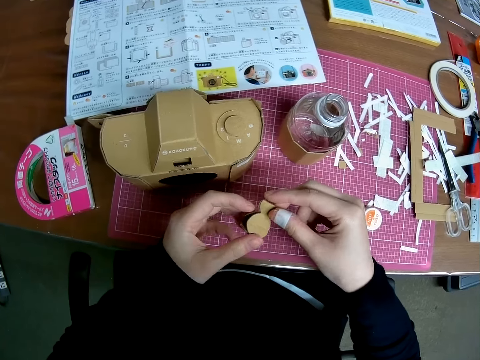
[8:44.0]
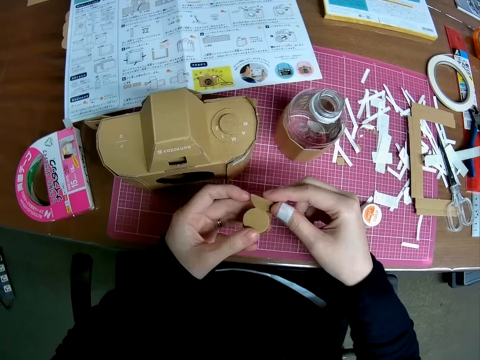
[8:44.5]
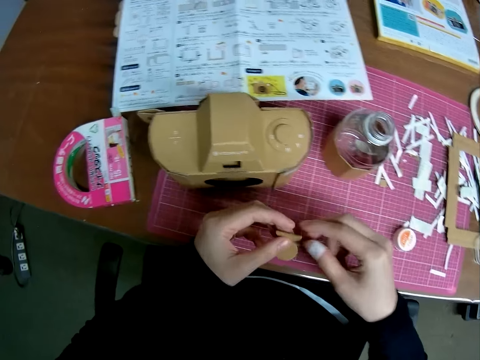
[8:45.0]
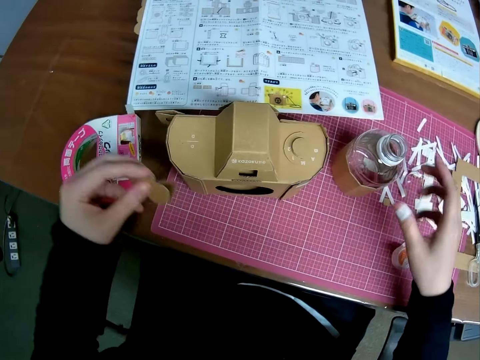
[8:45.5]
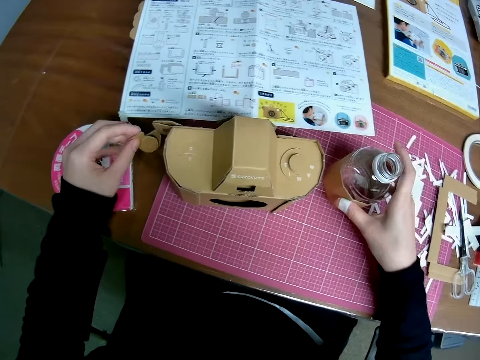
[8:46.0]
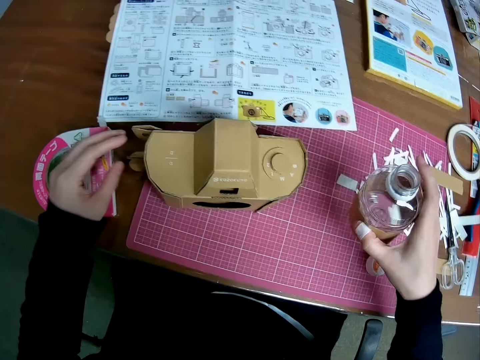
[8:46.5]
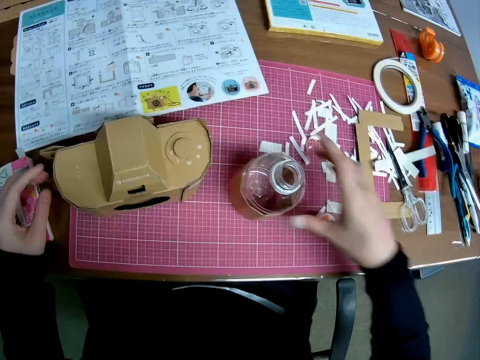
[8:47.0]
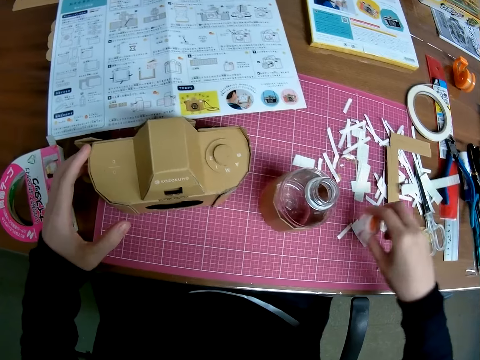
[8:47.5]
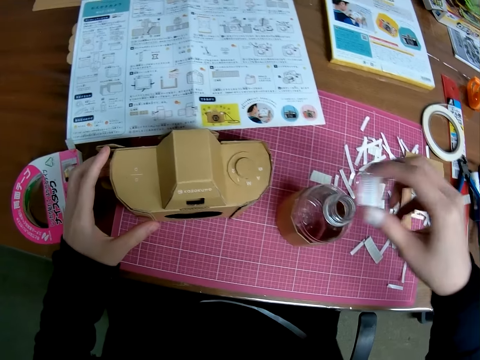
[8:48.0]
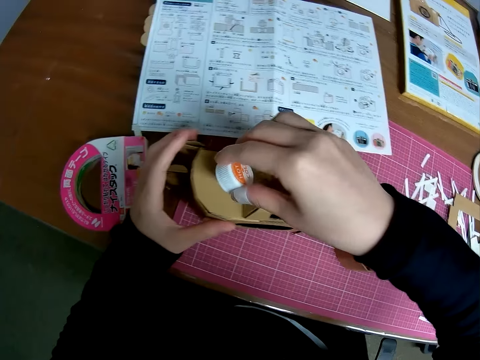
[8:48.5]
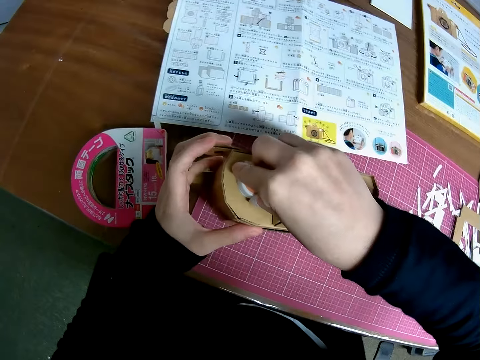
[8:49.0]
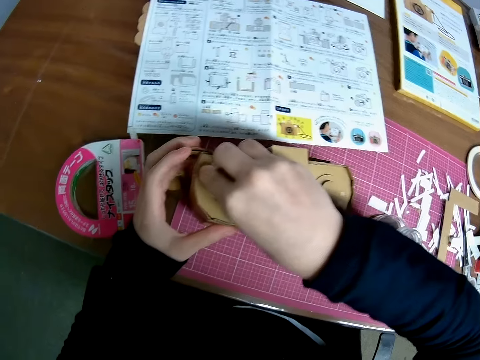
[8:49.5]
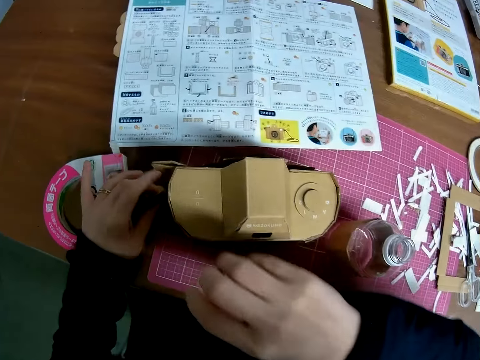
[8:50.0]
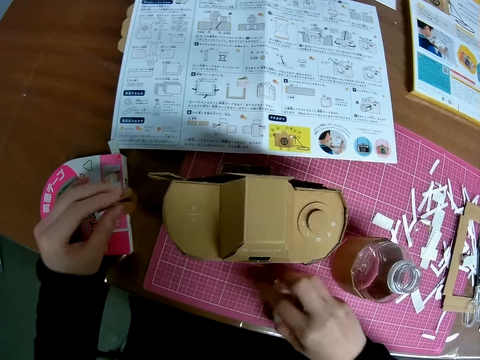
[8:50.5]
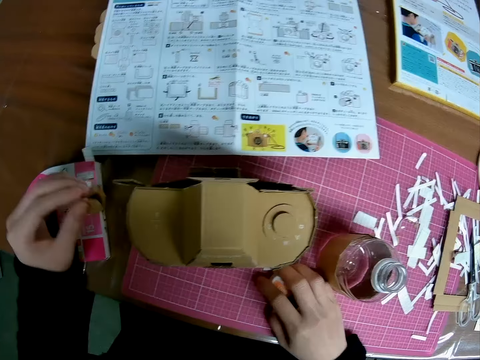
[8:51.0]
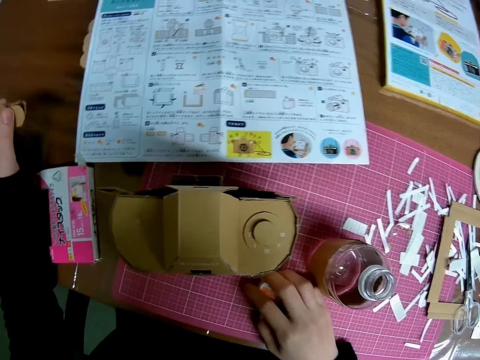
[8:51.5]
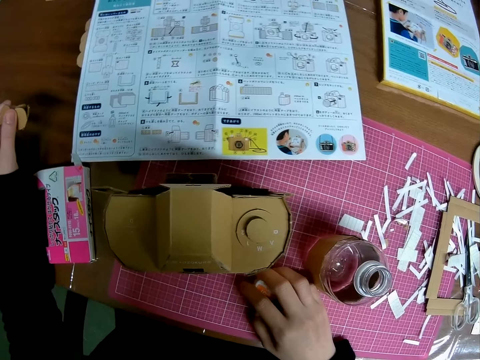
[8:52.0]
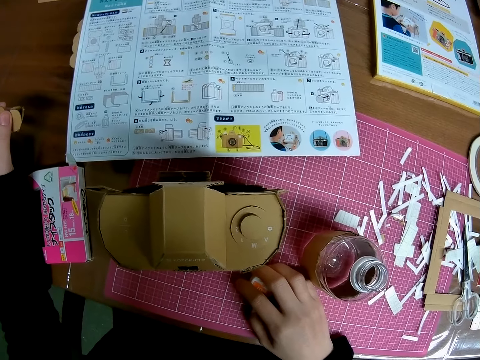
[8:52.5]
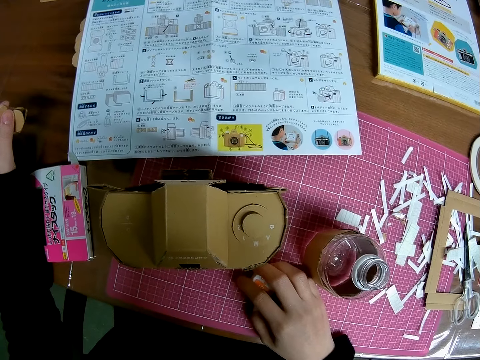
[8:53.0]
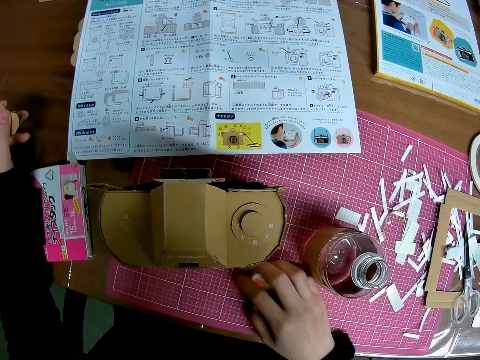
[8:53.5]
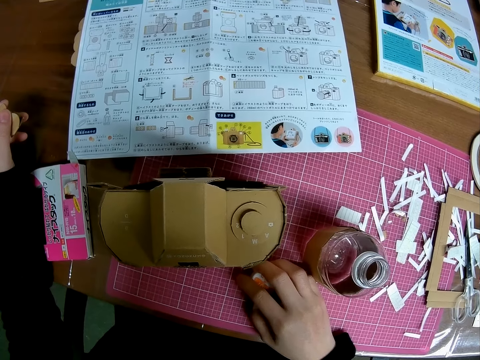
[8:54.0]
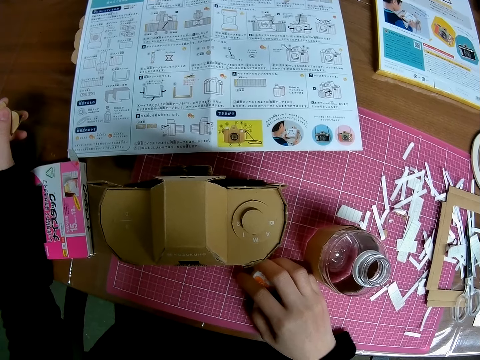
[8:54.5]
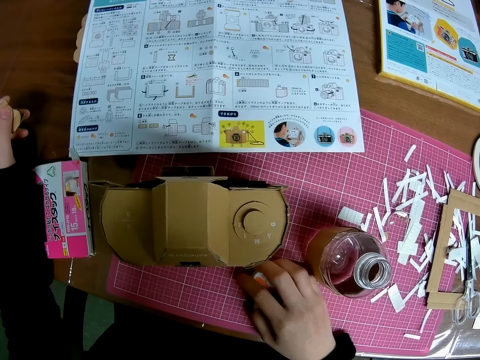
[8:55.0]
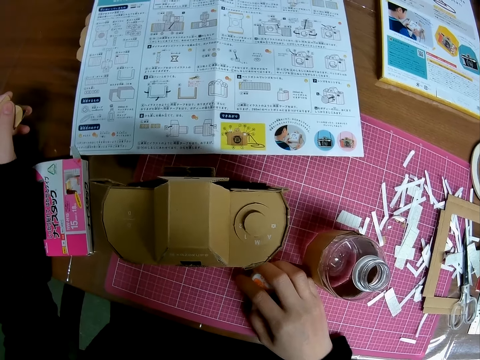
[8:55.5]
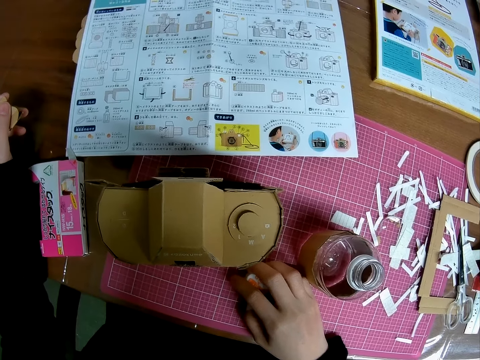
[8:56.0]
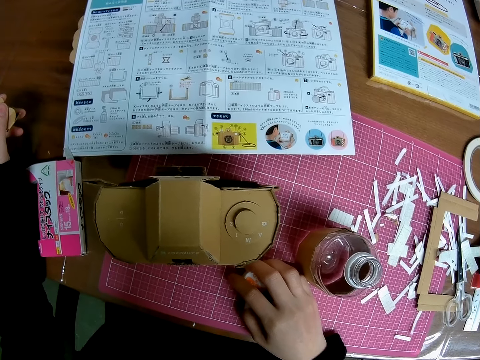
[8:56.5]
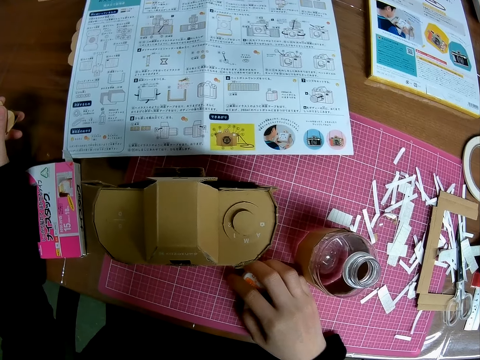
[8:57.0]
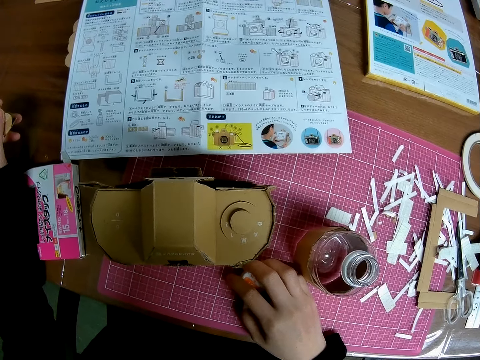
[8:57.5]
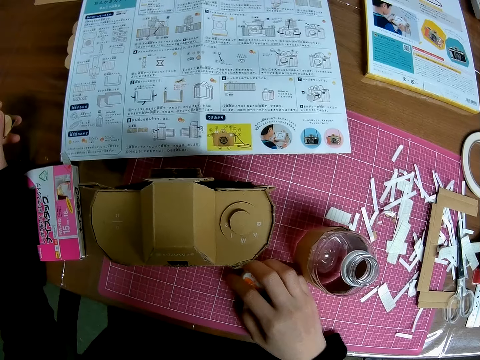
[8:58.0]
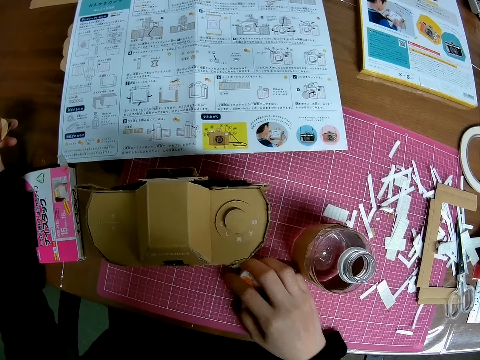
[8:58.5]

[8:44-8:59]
The camera wearer drops the model piece on the table. They pick a bottle. They move the empty plastic bottle on the pink sheet. They drop the bottle. They pick up the cover of the bottle or bottle top from the pink sheet. They place the bottle top on the cardboard craft. They touch the mechanical model with the cover of the bottle. They pick up the model piece from the table. They place the cover of the plastic bottle on the pink sheet. They read the manual.

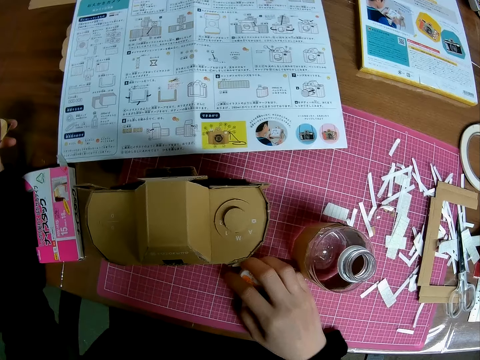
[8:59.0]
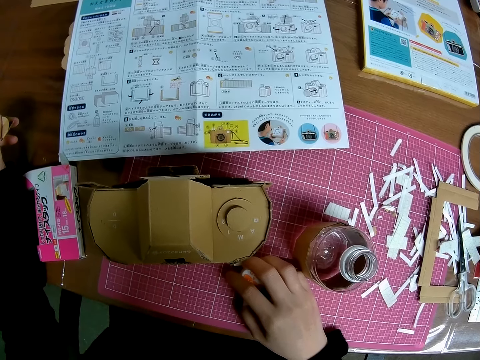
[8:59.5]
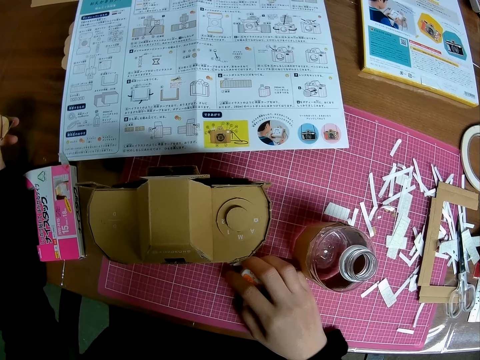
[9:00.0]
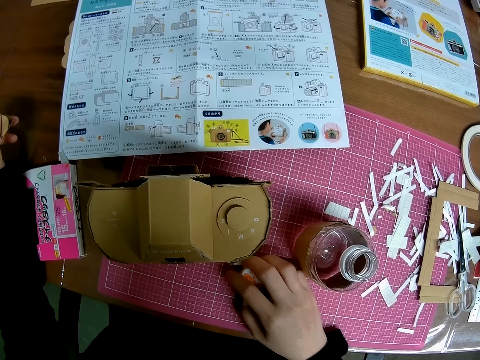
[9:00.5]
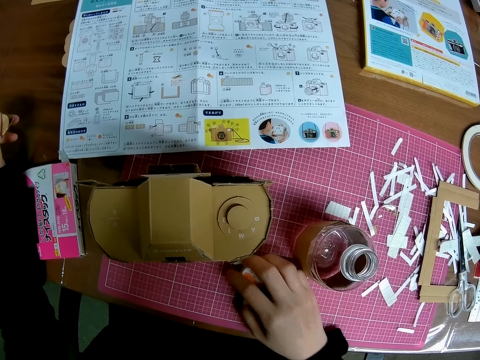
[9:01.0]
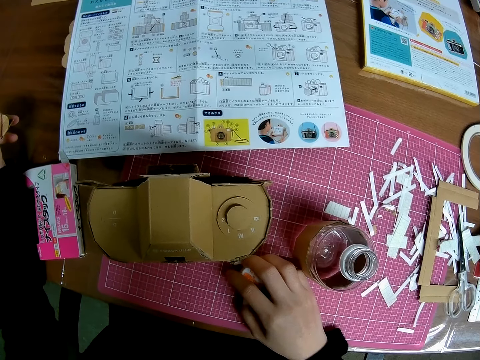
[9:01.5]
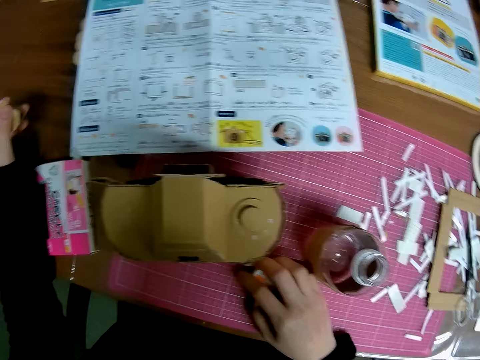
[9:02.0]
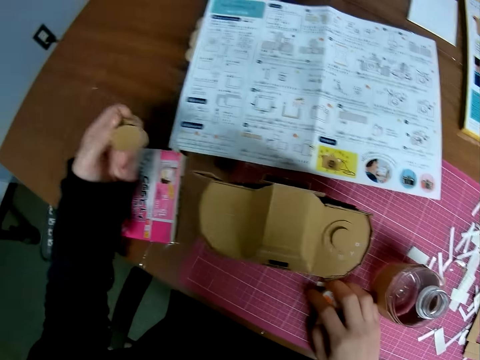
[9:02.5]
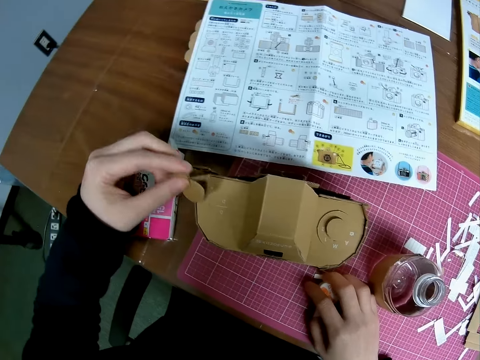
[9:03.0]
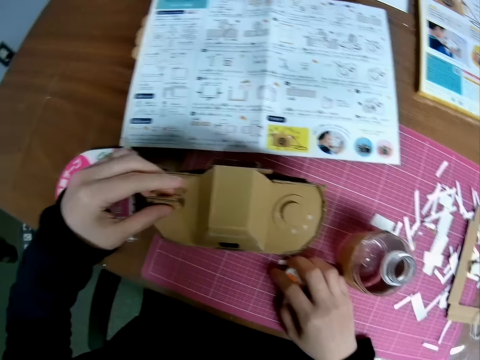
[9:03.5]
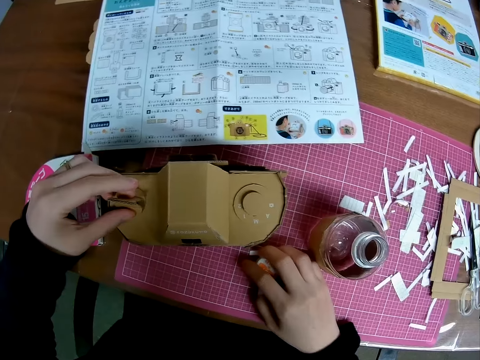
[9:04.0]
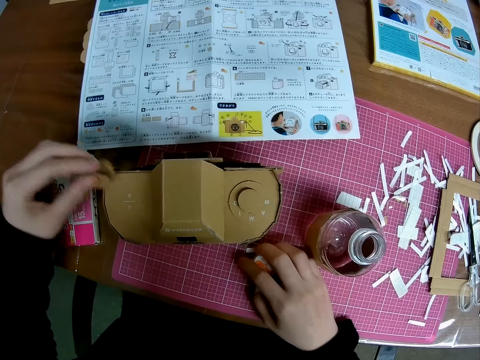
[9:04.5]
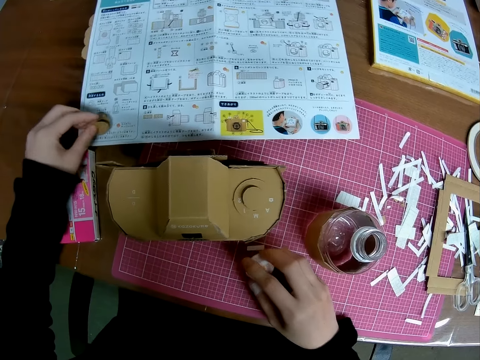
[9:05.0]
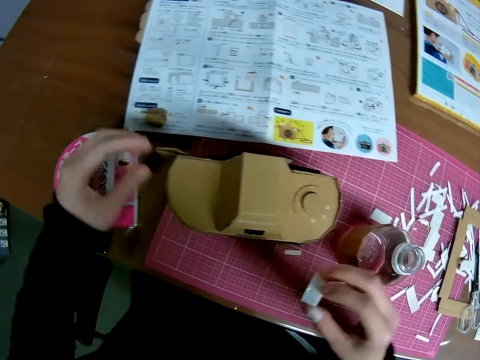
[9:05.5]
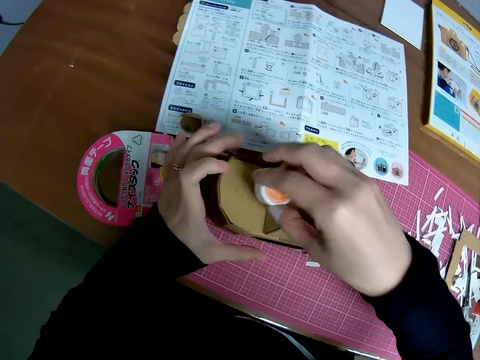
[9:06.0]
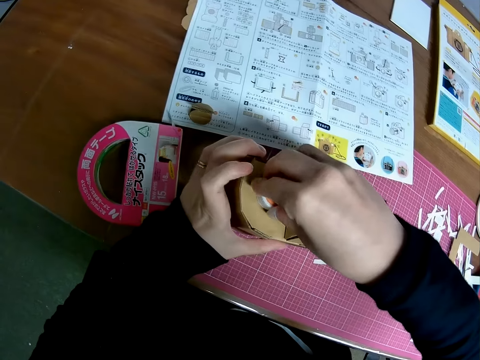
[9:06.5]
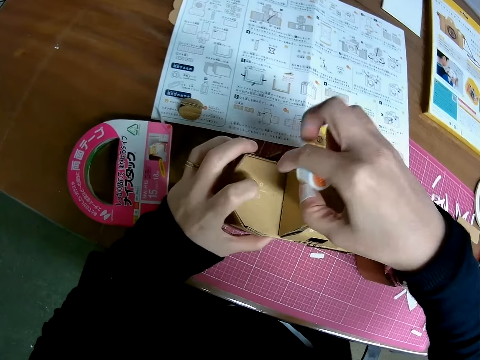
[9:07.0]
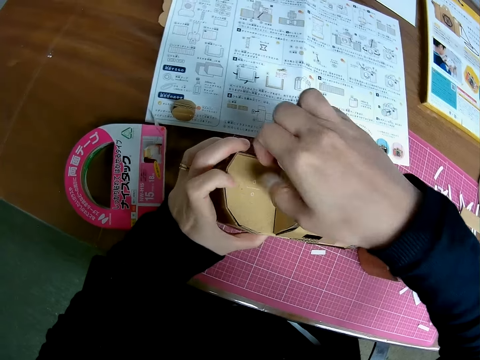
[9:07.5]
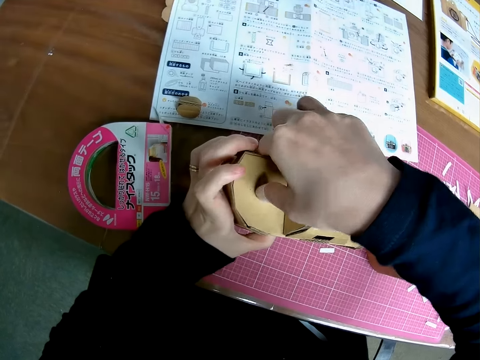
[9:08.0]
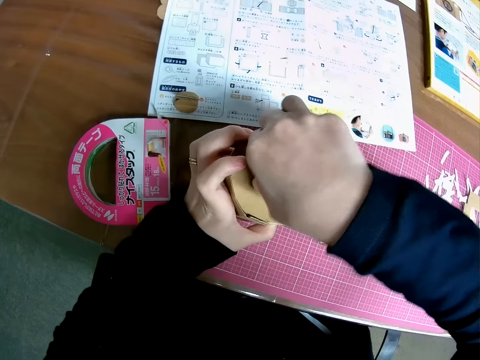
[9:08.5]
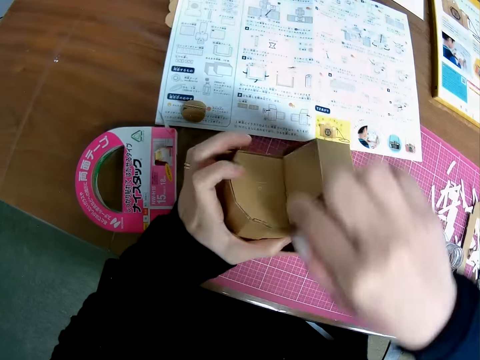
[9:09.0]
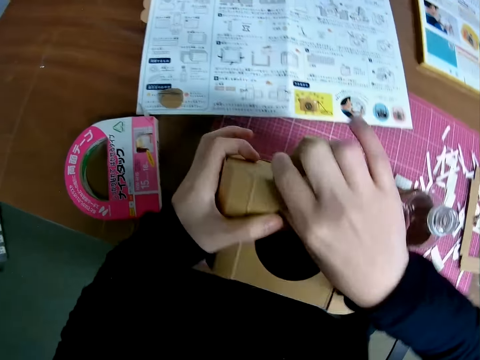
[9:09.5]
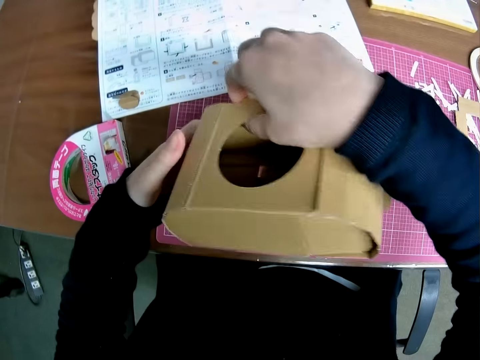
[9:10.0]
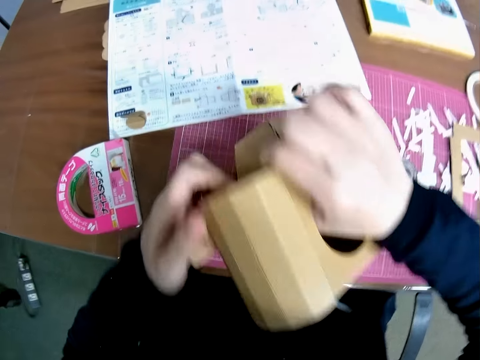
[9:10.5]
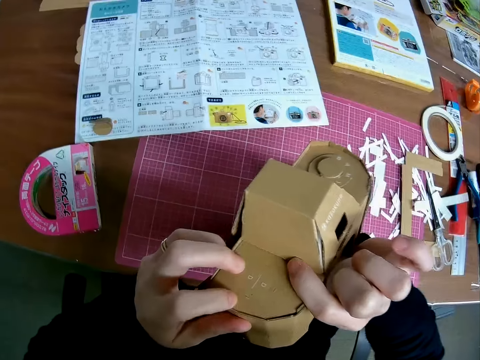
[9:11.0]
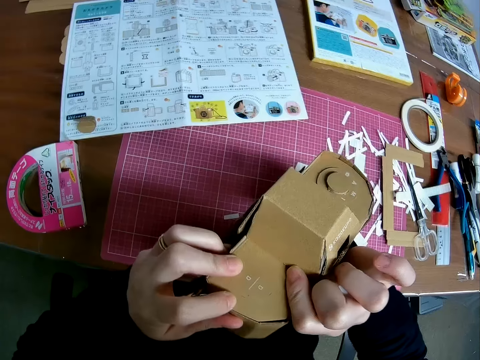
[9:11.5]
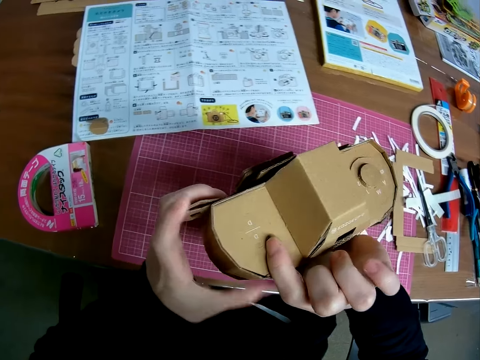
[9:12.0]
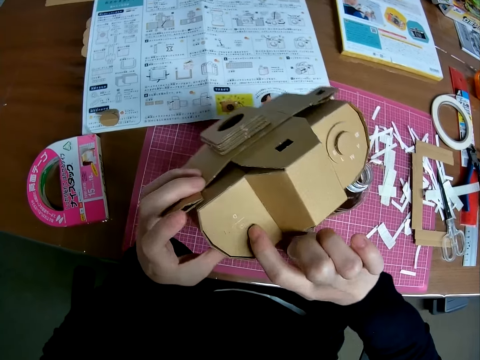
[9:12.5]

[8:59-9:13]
The camera wearer places the model piece on the mechanical model. They place the bottle top on the cardboard craft. They drop the model piece on the instruction manual. They raise the cover of the plastic bottle from the pink sheet. They mark the mechanical model with the cover of the plastic bottle. They scrub the cardboard craft. They raise the mechanical model. They turn the cardboard material. They examine the mechanical model with both hands.
